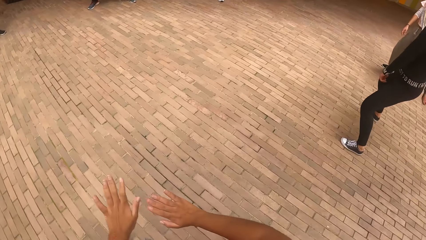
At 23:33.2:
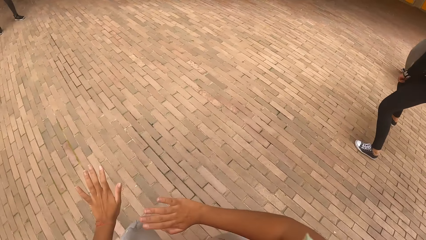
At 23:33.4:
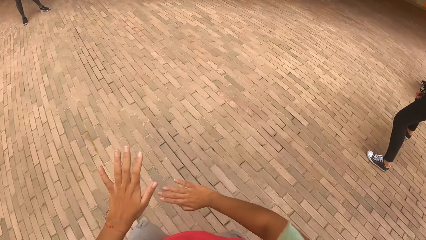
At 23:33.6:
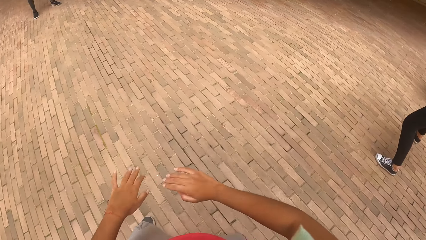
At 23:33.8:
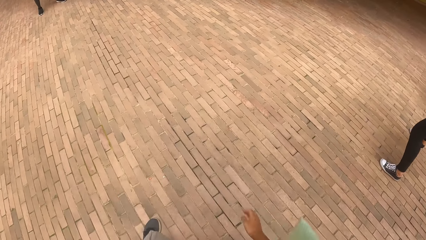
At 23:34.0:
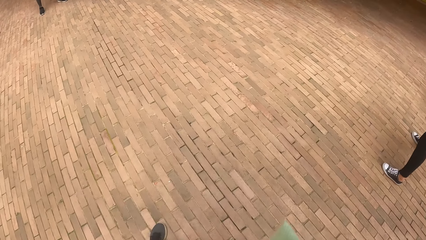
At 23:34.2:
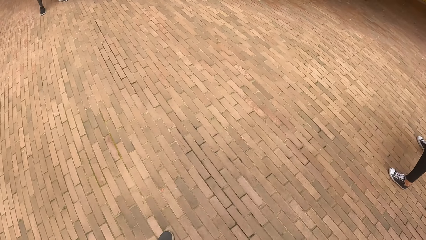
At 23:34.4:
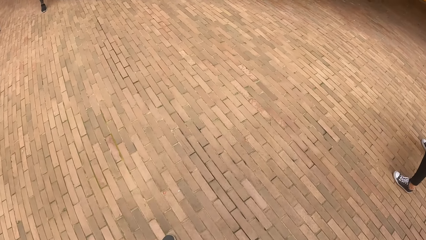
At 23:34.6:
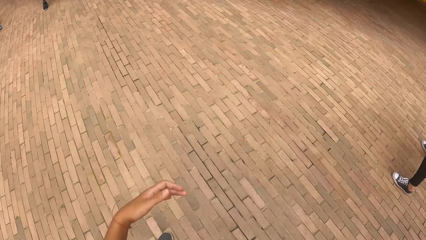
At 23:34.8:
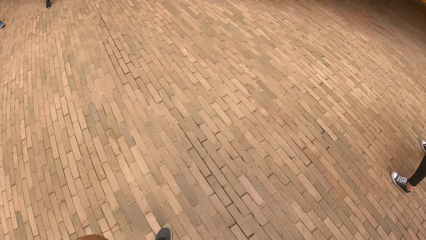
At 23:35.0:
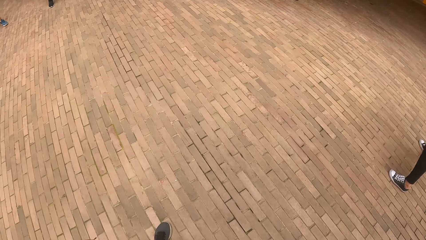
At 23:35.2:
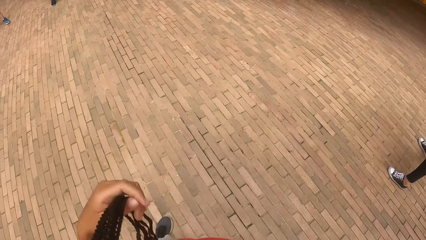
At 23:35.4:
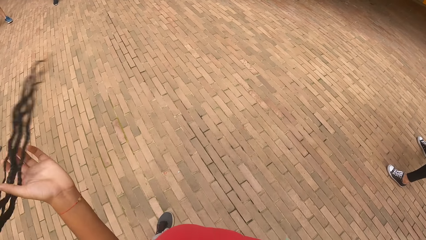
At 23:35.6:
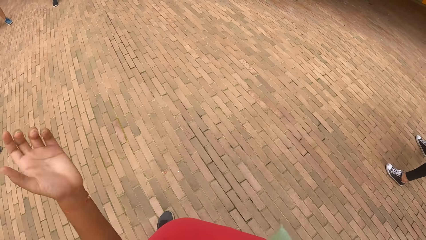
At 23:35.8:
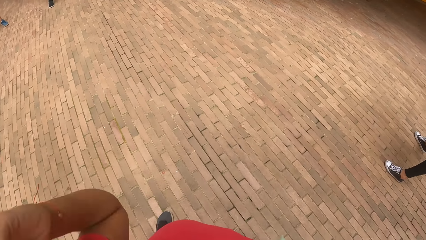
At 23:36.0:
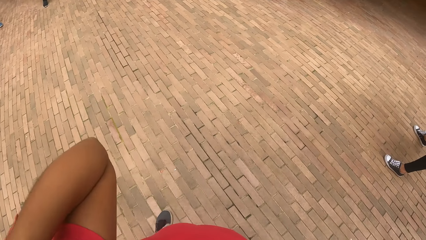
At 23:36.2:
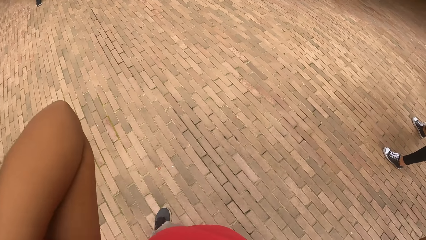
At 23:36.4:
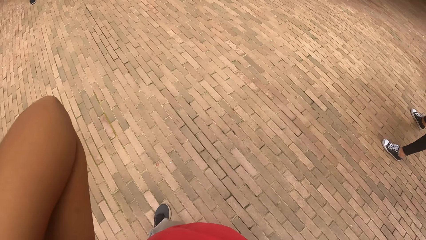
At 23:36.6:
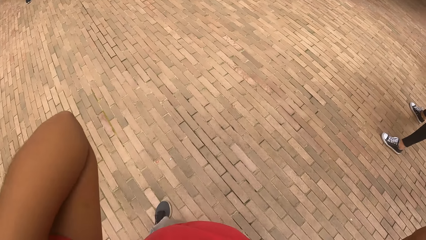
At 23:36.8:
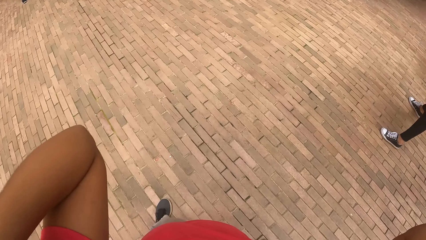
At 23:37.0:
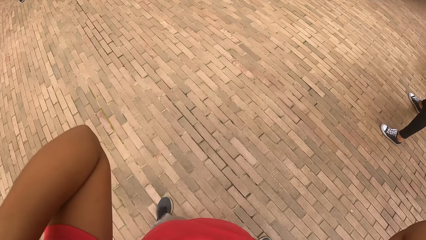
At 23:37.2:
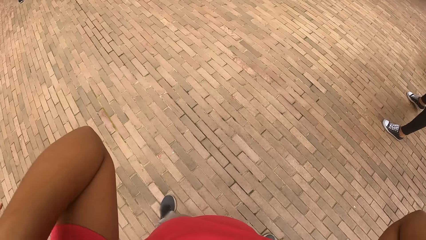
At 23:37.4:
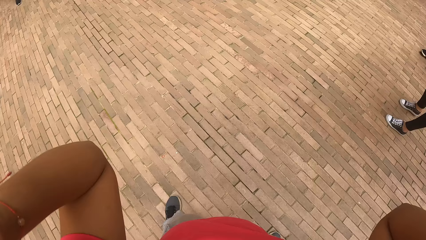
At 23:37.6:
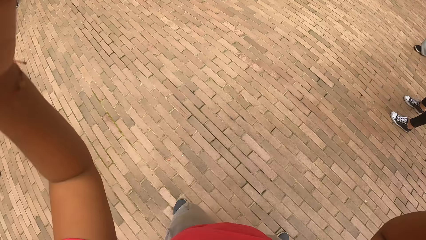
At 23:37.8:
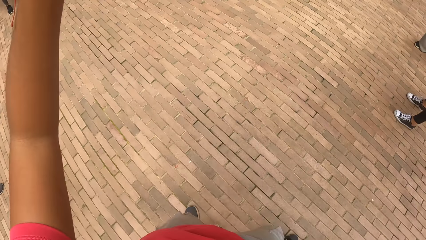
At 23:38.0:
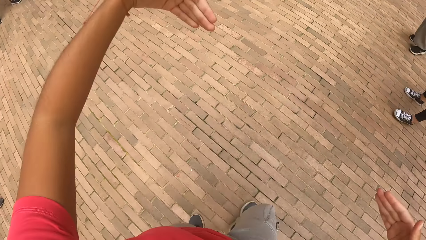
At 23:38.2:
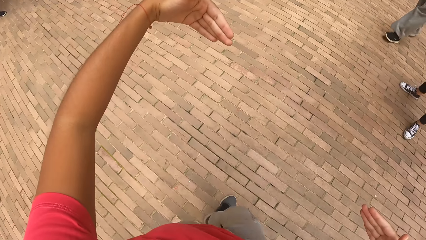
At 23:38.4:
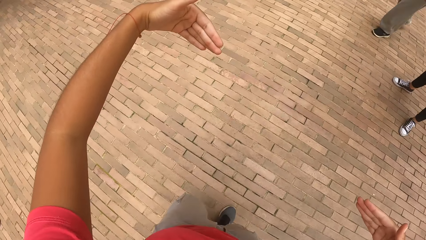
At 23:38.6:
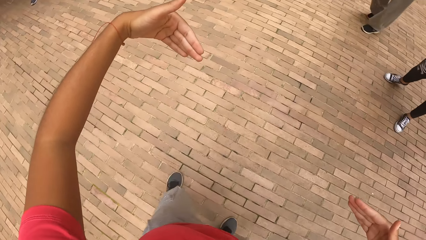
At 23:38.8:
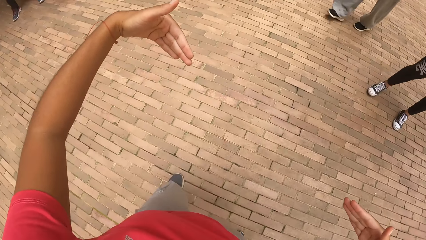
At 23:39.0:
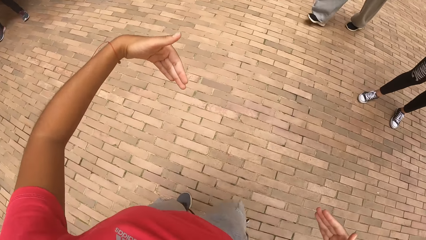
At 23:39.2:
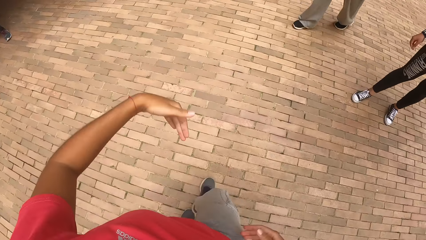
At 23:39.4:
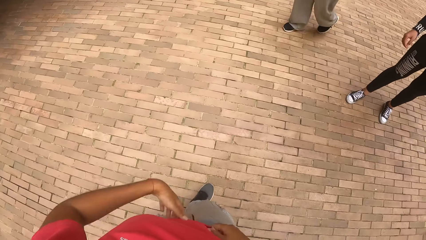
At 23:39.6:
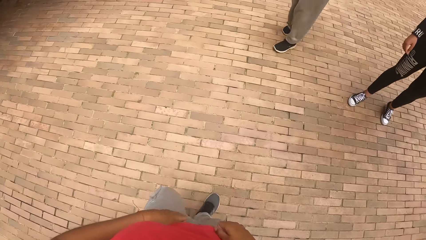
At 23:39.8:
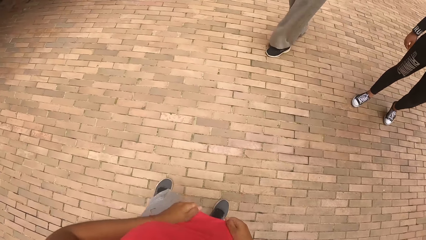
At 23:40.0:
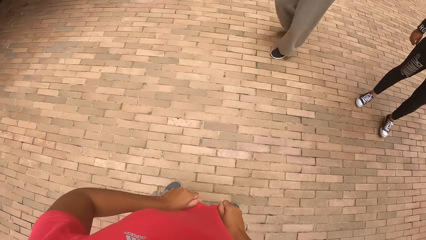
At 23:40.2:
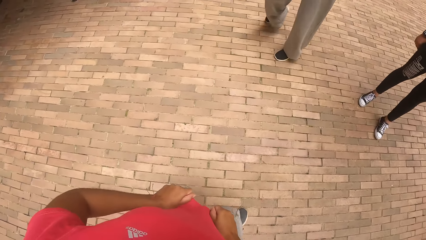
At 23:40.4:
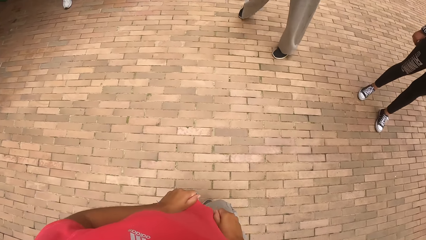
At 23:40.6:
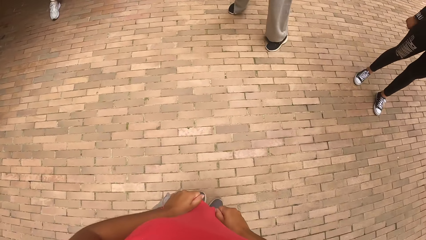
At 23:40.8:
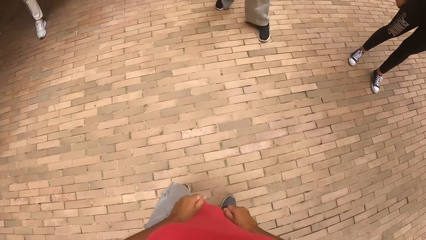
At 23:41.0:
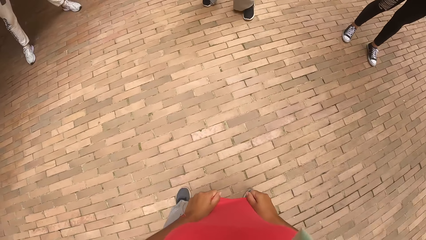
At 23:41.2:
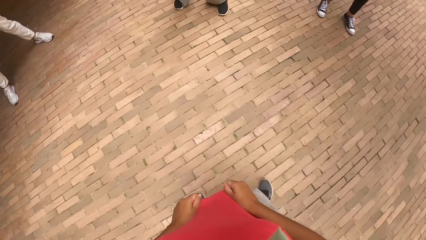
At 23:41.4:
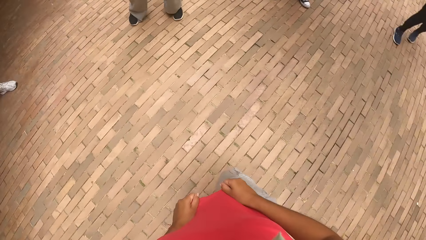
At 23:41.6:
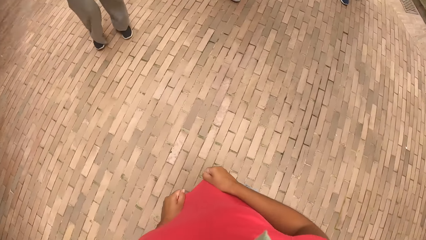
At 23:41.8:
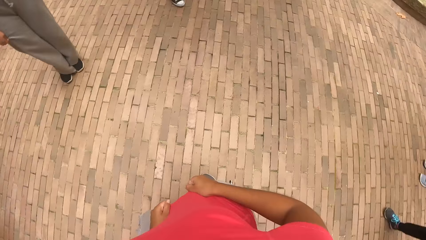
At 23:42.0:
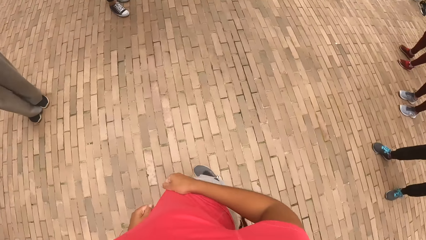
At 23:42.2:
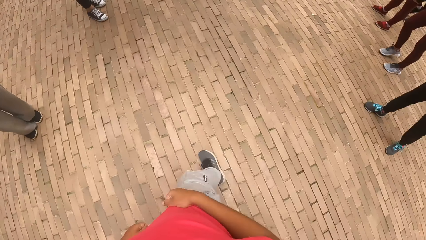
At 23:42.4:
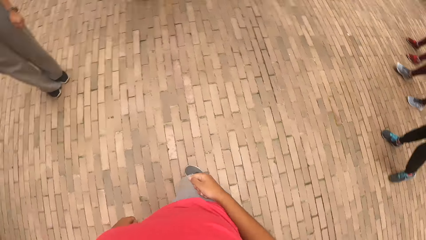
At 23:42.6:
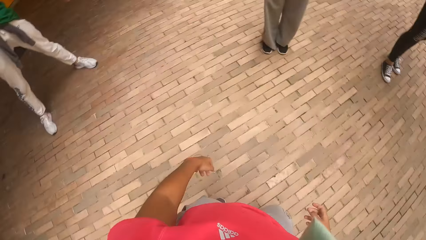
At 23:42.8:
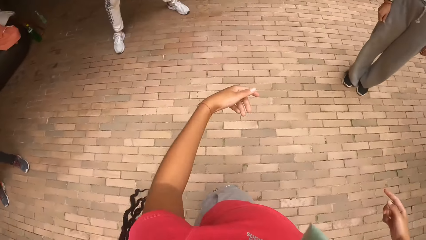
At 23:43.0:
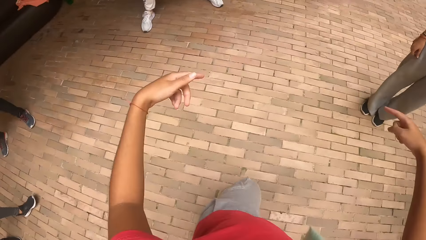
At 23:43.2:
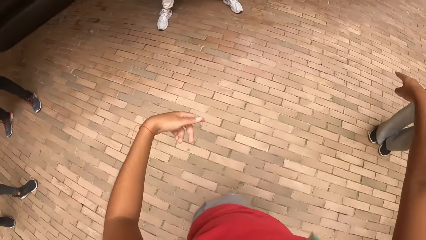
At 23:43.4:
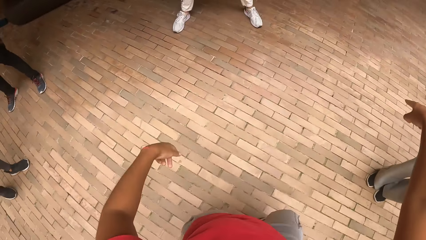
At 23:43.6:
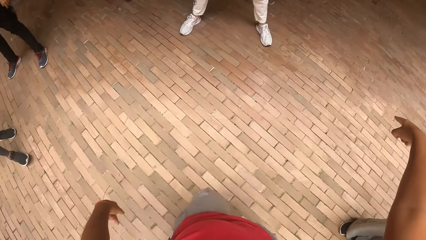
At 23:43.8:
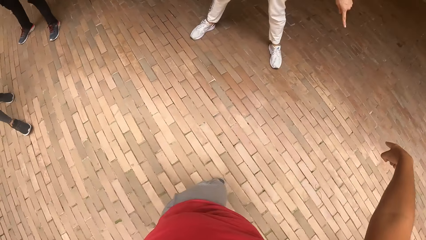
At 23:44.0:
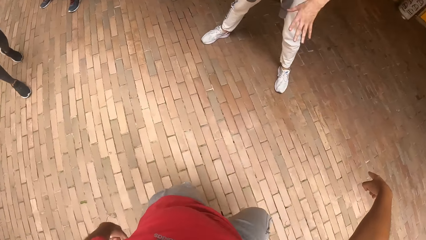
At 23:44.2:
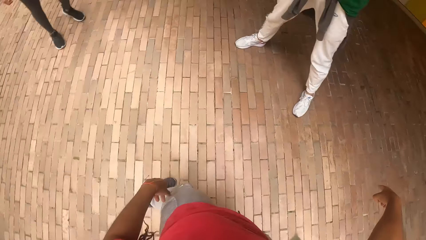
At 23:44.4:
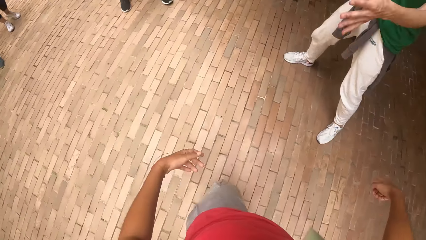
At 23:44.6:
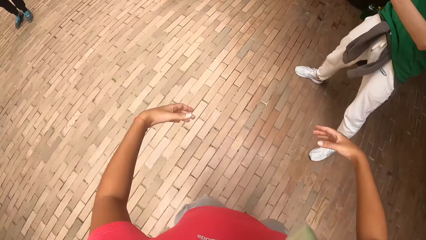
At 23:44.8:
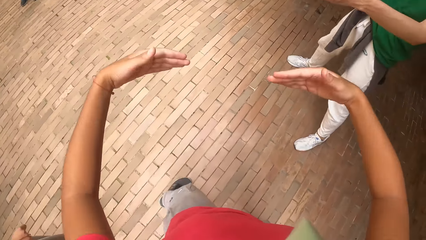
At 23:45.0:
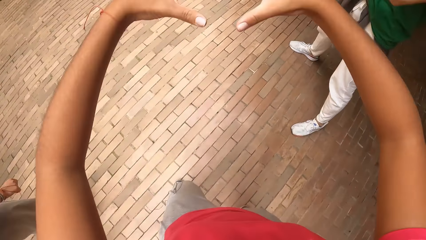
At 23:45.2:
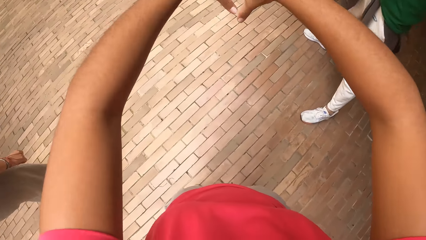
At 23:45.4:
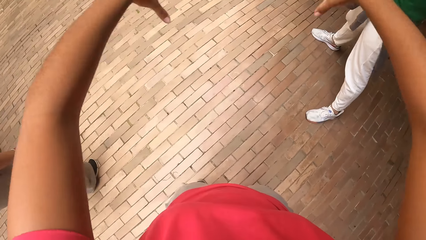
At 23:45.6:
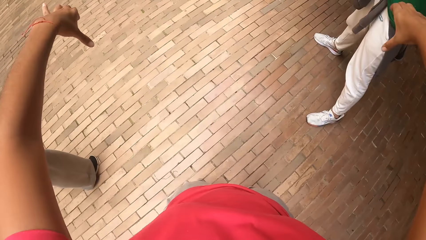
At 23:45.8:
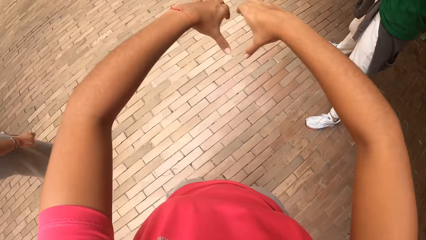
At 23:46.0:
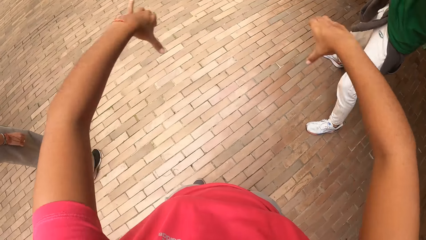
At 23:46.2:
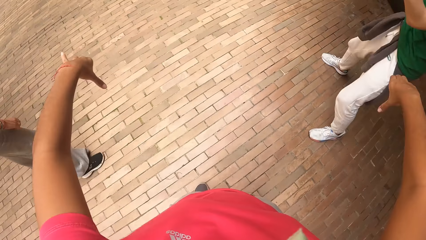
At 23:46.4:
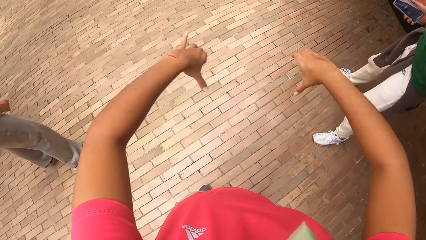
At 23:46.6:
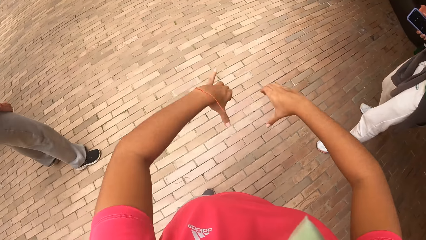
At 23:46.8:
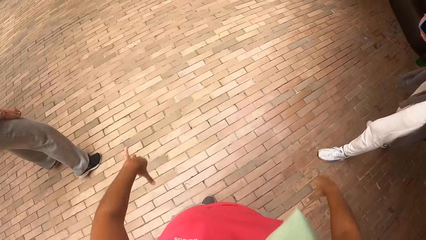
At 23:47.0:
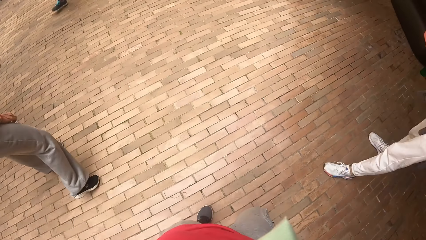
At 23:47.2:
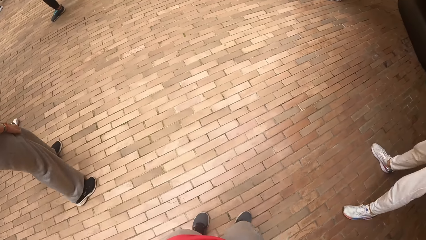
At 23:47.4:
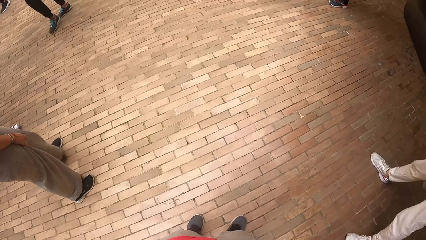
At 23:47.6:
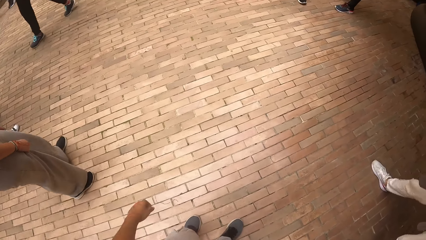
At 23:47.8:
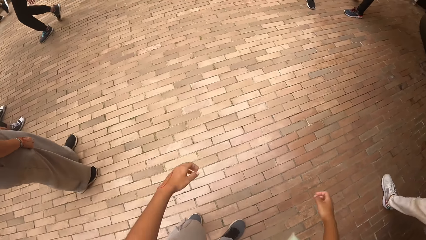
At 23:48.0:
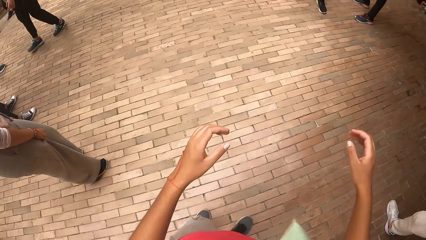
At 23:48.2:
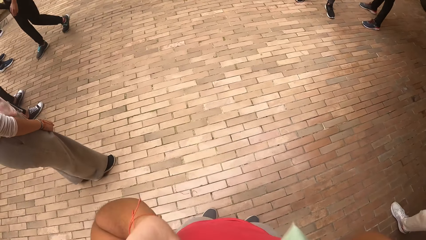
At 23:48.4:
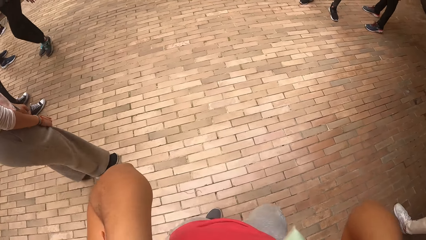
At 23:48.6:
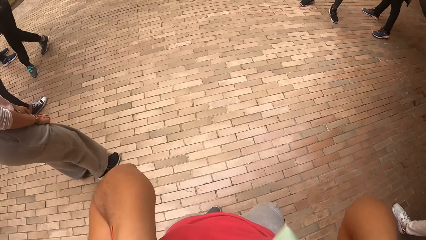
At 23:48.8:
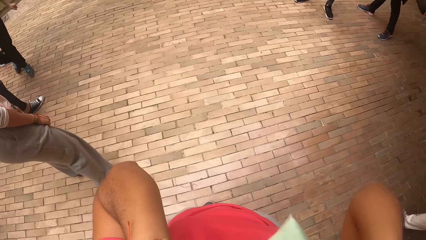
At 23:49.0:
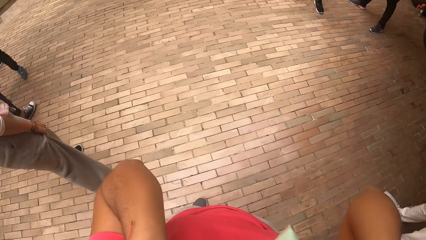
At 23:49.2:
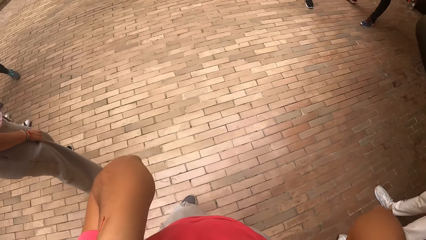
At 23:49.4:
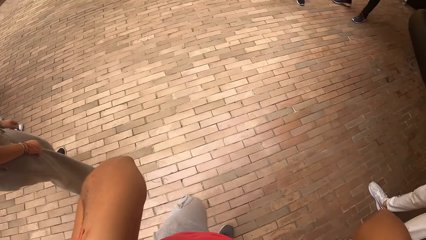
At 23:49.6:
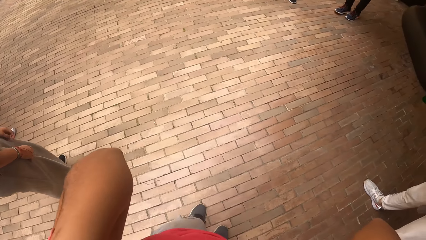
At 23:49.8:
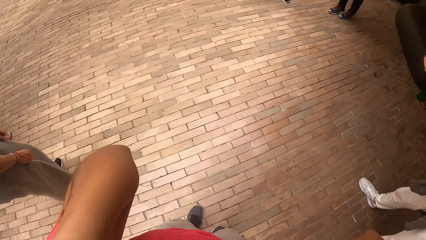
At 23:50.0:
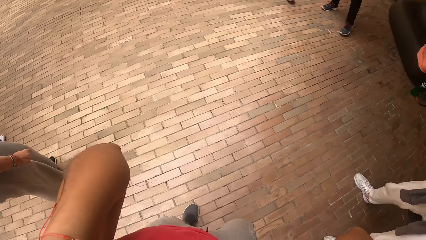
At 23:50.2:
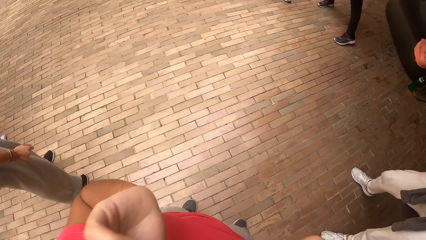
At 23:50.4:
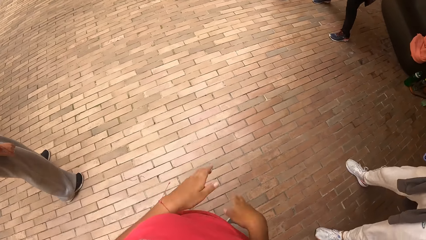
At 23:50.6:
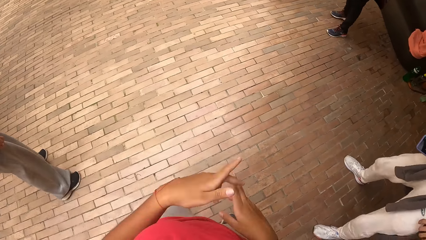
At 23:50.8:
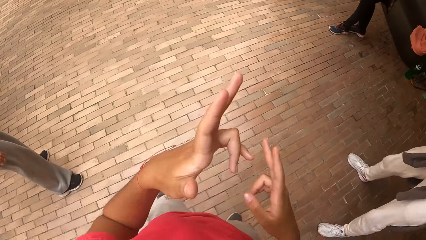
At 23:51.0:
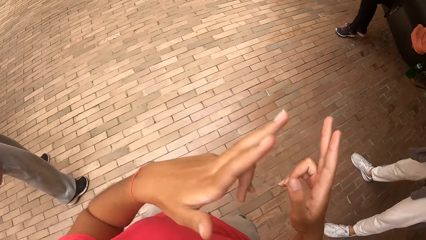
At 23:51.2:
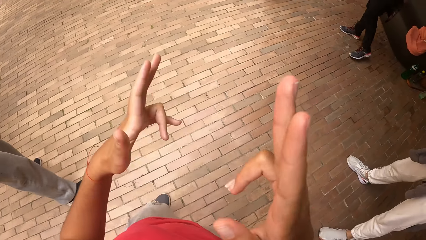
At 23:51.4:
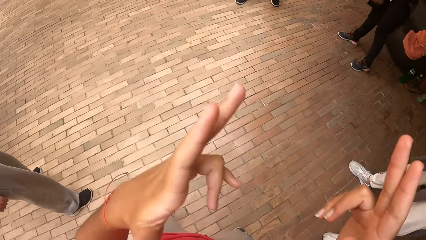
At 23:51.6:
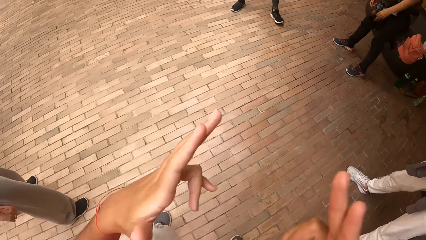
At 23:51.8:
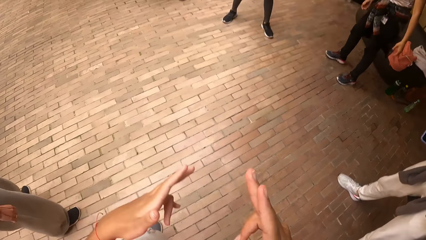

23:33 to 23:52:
The camera wearer packs her hair to the back with her left hand. She stretches both hands forward. She moves on the dancefloor. She holds the top. She drags her clothes downward with both hands. She dances alone on the dancefloor. She points out the spot. She moves the hands. She moves the hands again.
